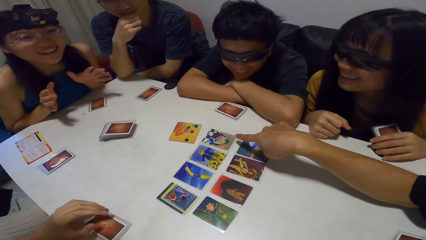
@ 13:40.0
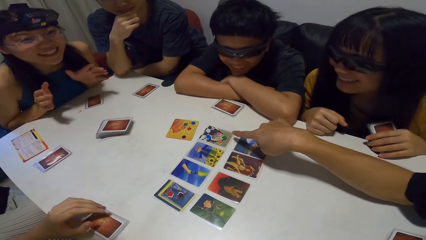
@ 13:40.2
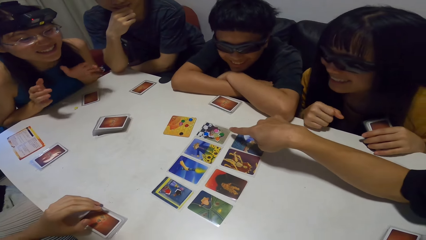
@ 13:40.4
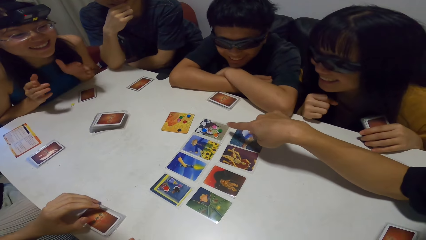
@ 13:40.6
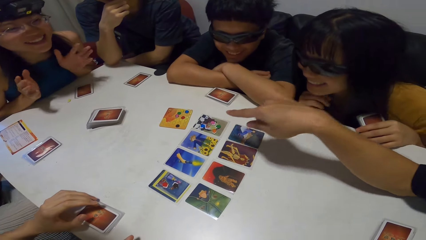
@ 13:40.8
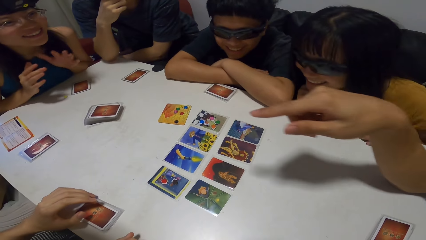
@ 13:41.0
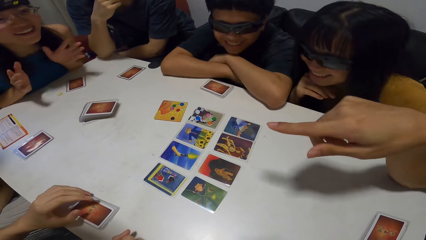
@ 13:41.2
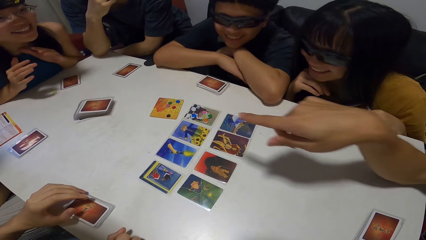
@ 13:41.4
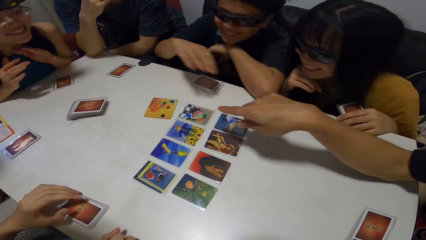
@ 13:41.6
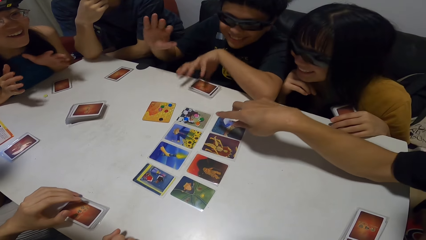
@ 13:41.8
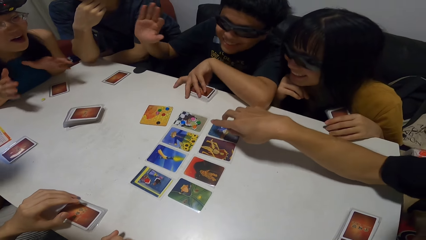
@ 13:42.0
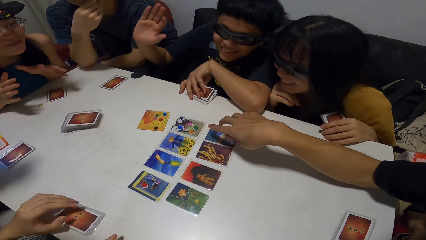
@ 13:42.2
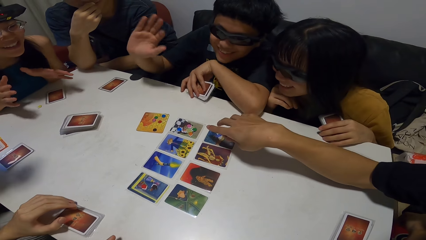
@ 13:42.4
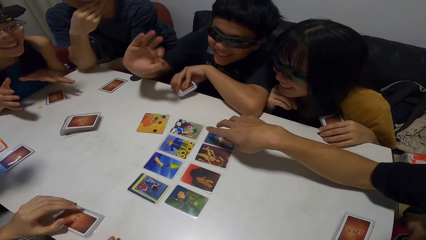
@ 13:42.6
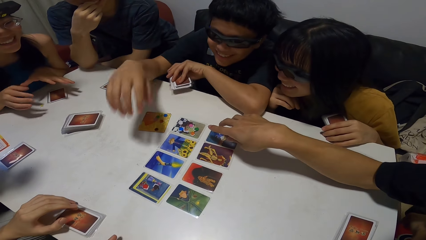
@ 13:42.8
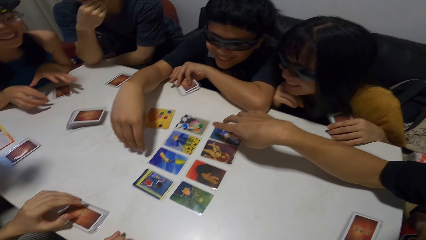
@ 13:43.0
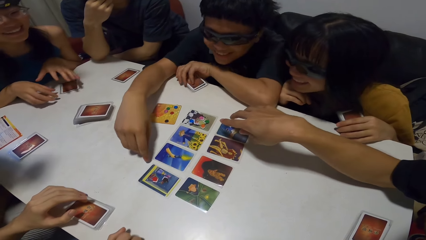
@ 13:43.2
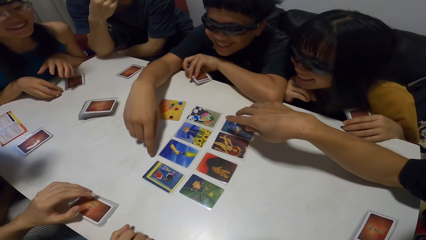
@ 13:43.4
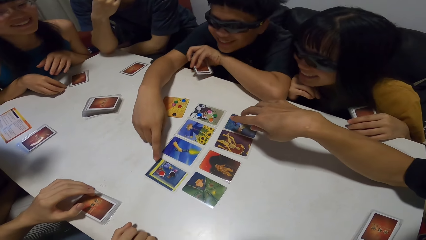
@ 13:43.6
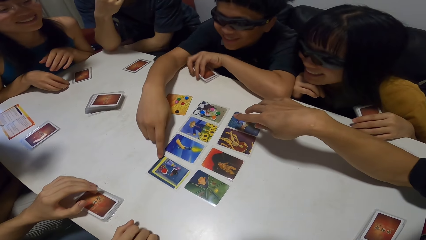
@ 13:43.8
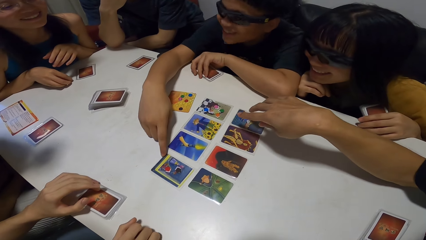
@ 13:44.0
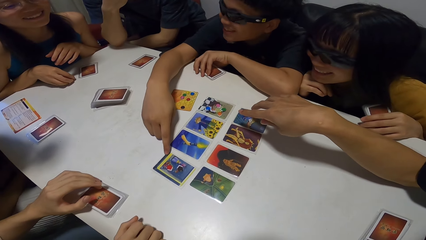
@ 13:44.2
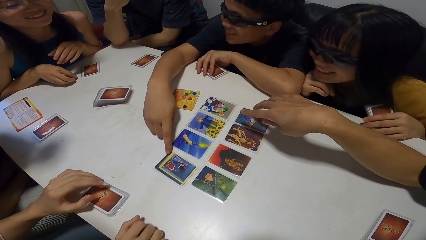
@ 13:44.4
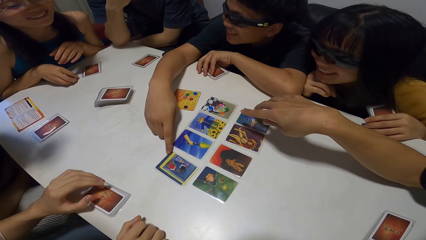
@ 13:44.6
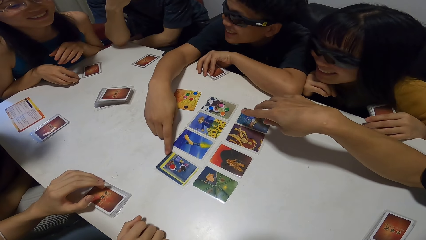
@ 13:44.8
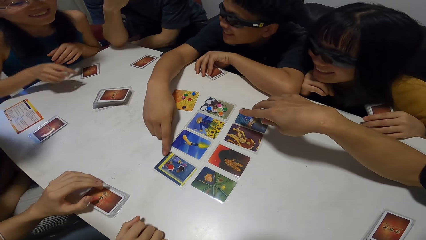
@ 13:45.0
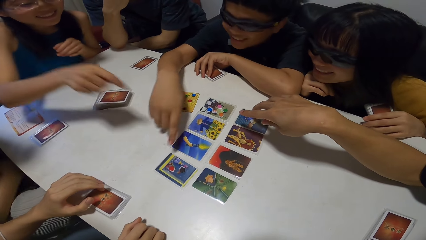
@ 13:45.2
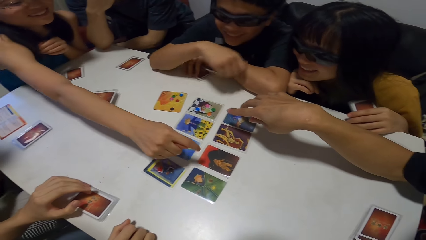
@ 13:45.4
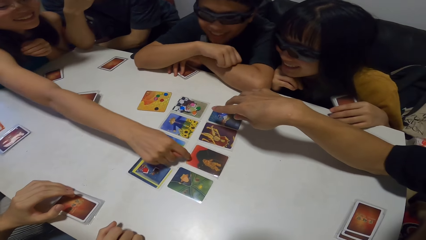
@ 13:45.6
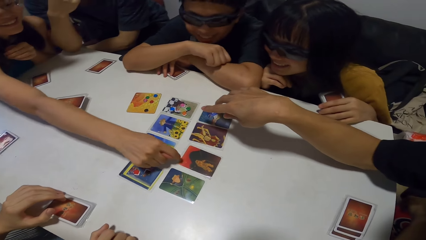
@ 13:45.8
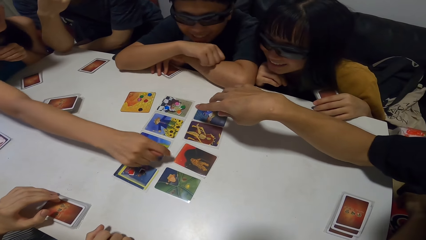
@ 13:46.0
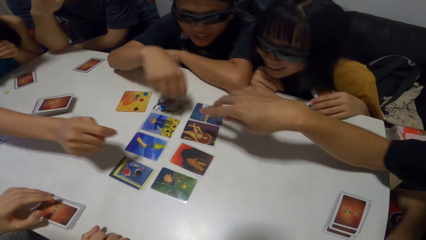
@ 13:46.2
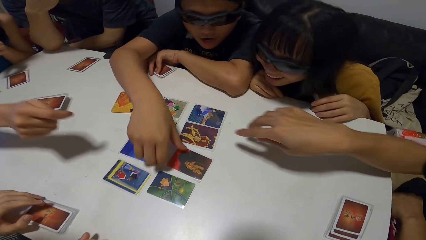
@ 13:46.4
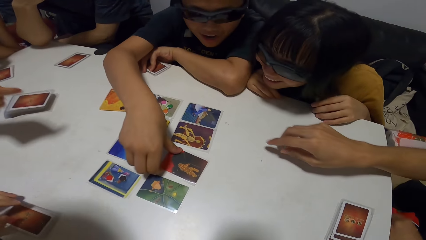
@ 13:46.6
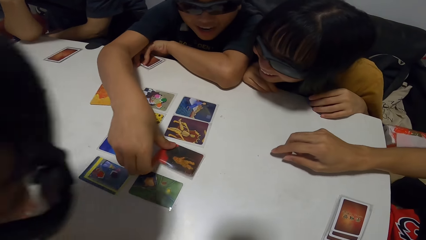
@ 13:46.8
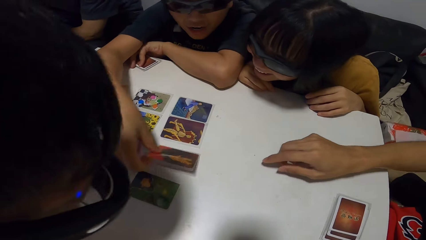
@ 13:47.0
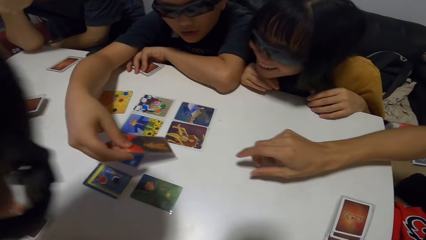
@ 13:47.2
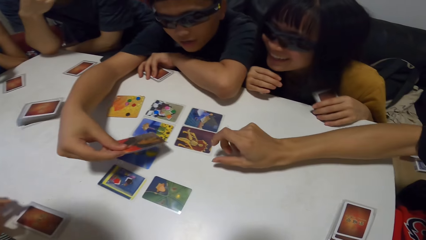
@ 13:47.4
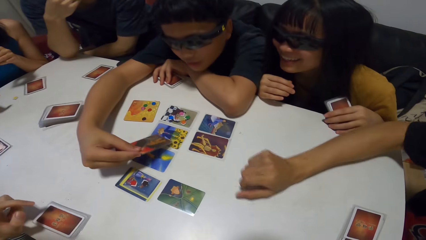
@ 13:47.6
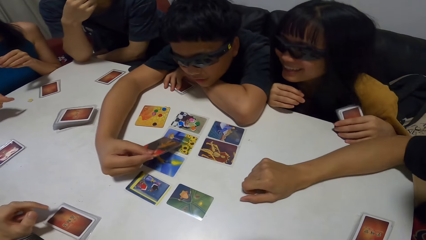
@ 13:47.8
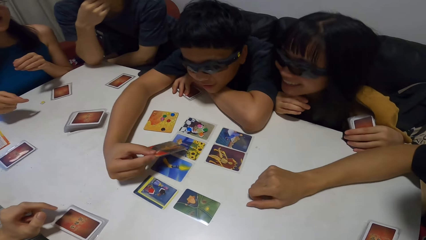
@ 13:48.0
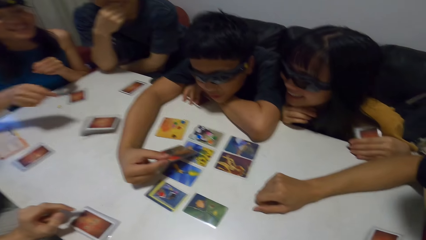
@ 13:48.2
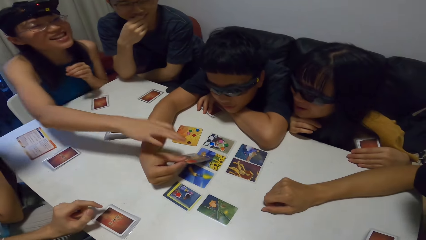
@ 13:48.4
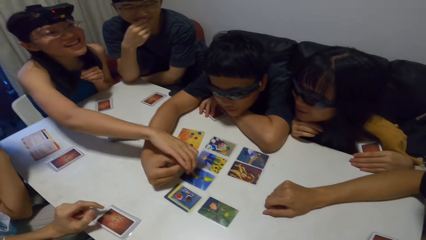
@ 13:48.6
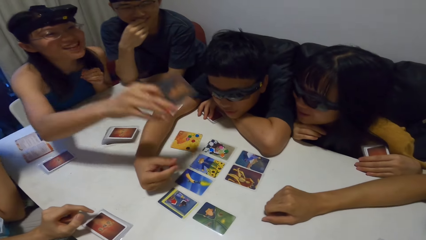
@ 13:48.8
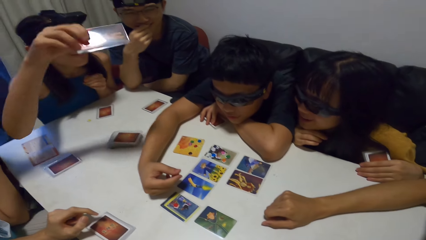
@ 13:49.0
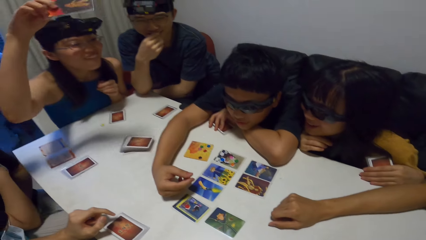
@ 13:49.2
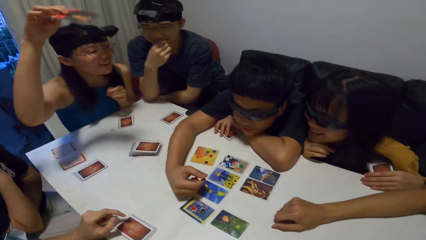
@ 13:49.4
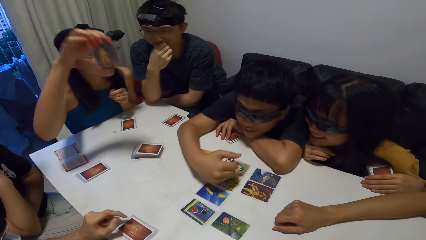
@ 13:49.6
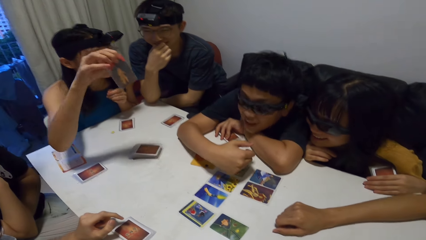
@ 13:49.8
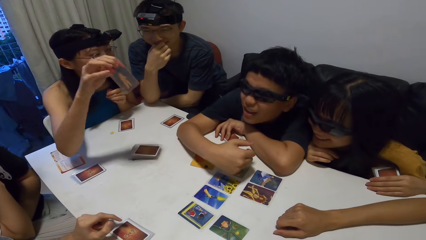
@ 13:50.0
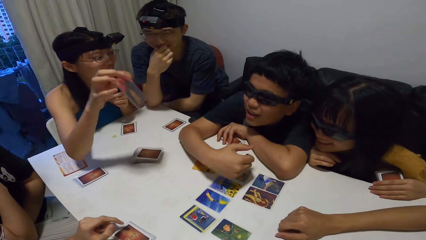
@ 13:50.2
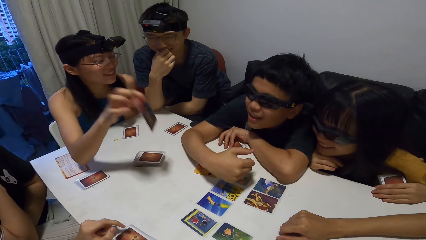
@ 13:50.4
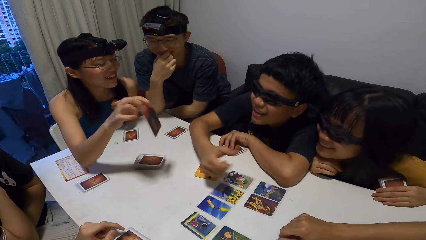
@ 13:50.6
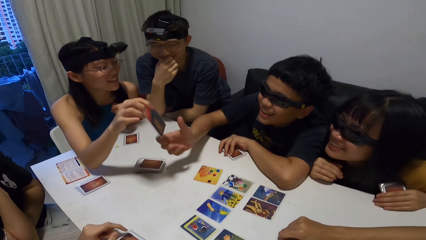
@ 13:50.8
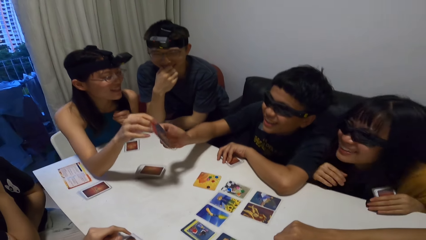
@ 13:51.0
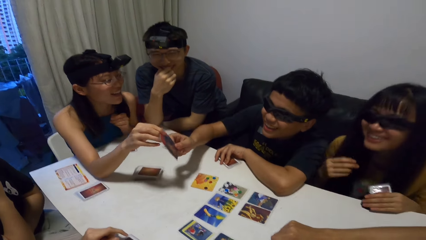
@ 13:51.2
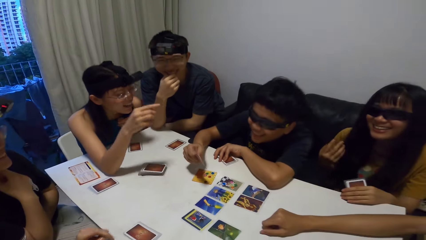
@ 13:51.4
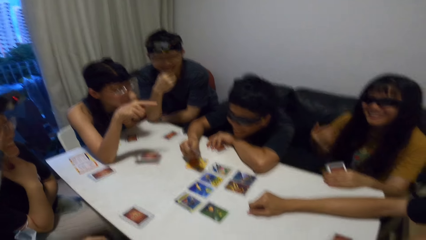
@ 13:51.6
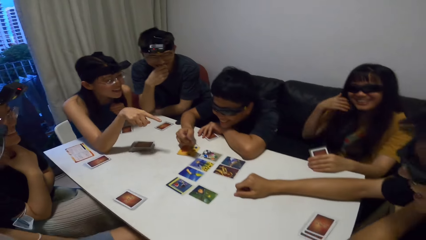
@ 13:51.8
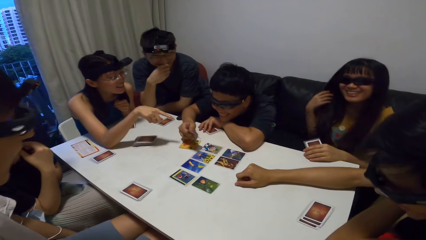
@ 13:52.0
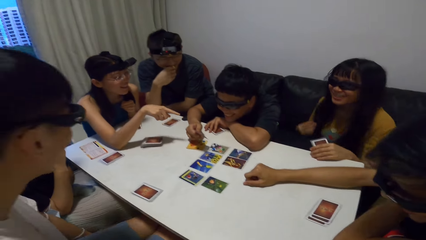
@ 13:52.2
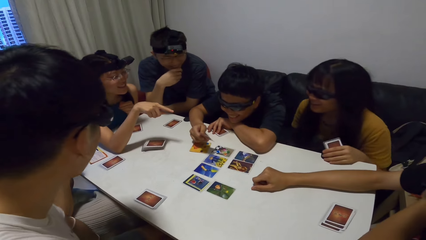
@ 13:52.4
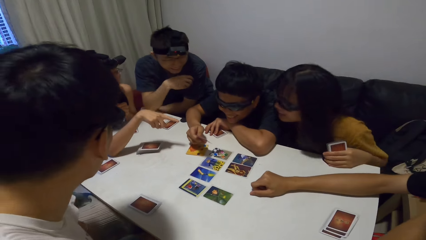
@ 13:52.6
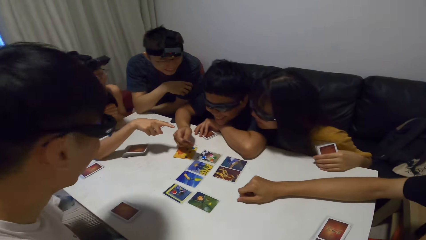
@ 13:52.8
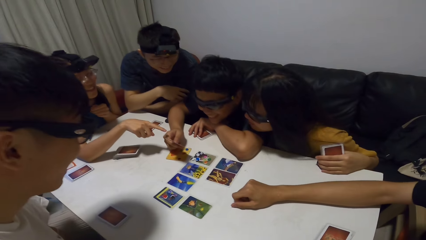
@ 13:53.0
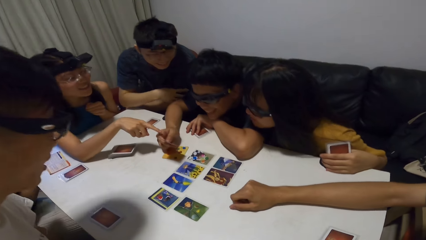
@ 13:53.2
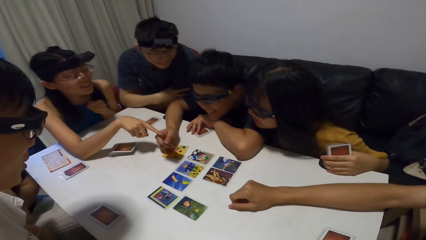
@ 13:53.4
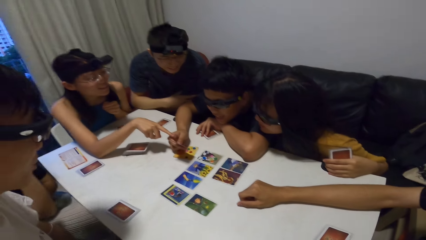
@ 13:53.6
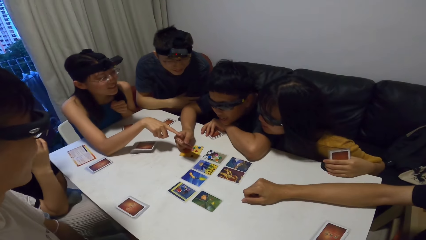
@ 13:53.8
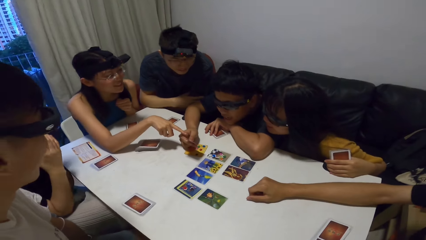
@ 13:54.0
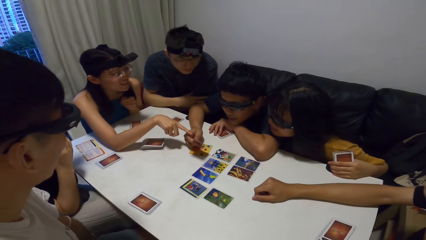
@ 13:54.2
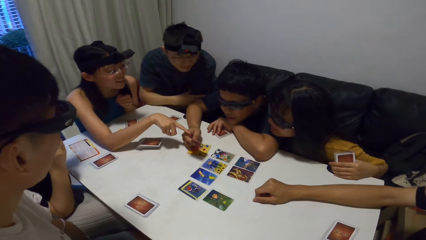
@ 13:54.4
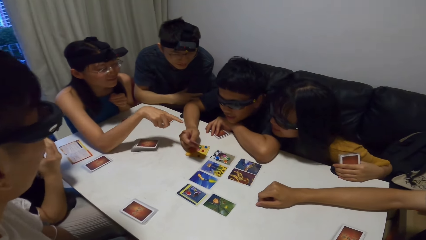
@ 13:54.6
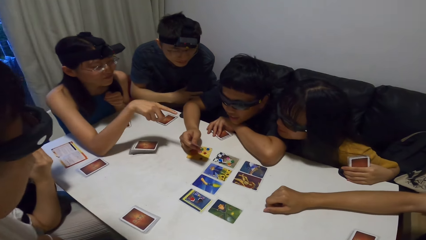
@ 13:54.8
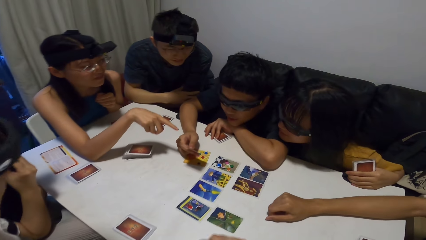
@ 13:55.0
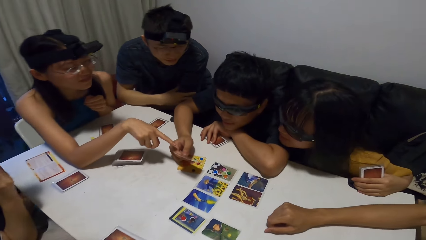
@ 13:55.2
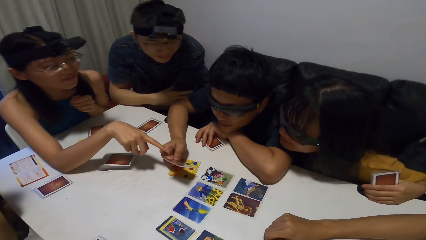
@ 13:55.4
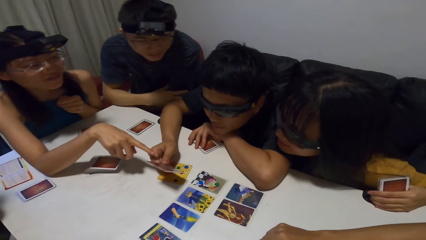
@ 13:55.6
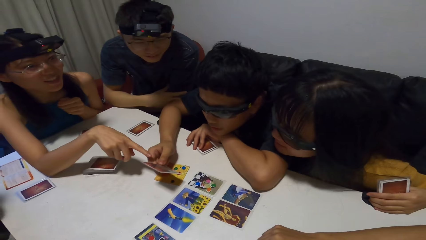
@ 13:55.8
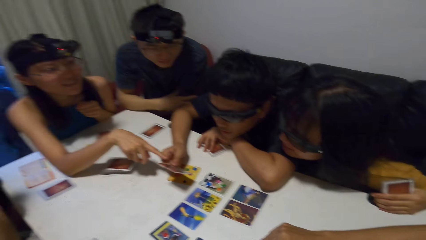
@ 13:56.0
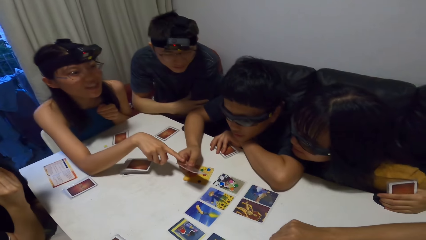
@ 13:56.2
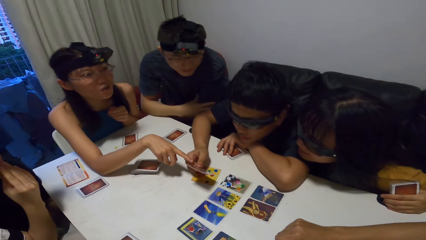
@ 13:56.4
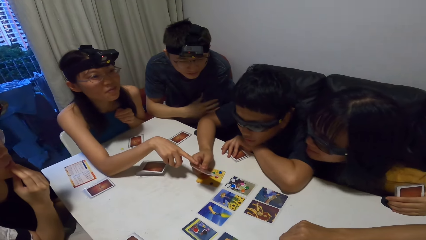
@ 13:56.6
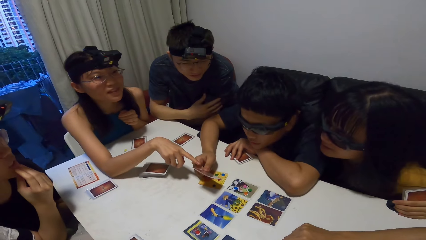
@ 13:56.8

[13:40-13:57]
A woman converses. A man packs his cards from the table. The man points towards the card. The woman touches a card on the table with her right hand. The woman points on the card. Another man picks up the card from the table with his right hand. The woman collects the card from the other man with her right hand. The other man collects the card from the woman with his right hand.
